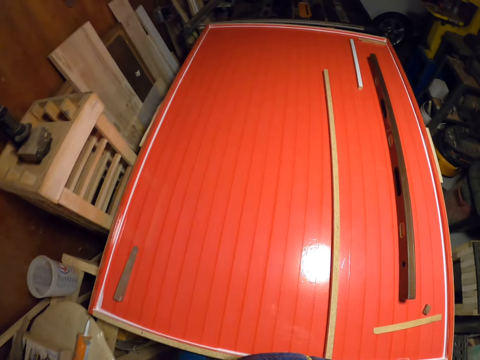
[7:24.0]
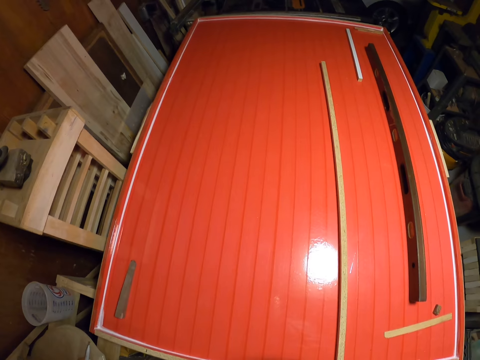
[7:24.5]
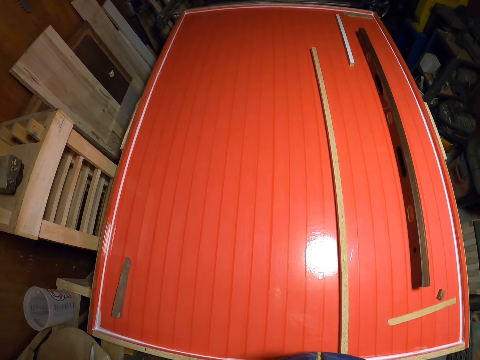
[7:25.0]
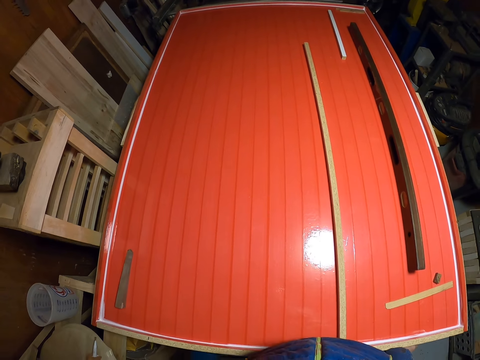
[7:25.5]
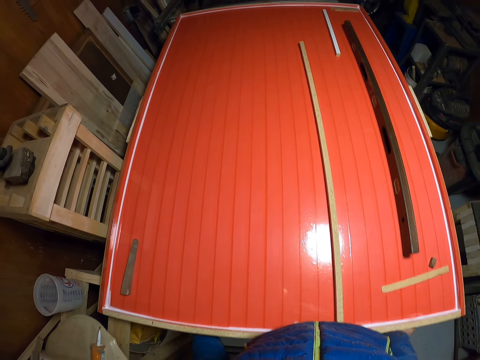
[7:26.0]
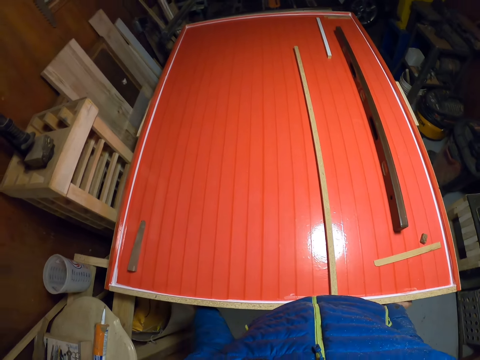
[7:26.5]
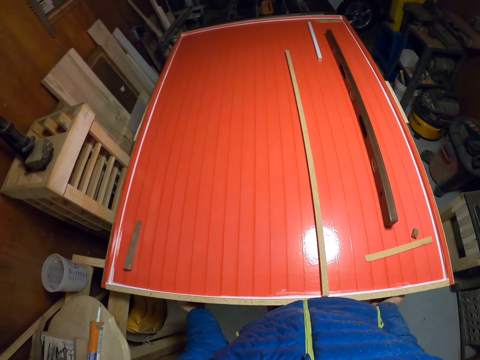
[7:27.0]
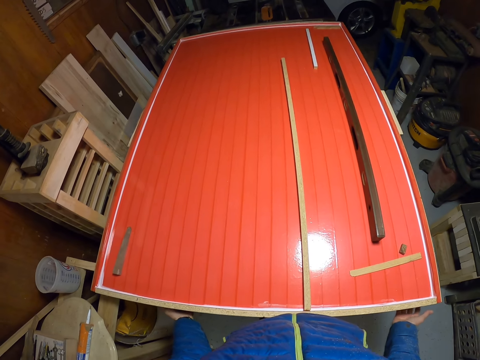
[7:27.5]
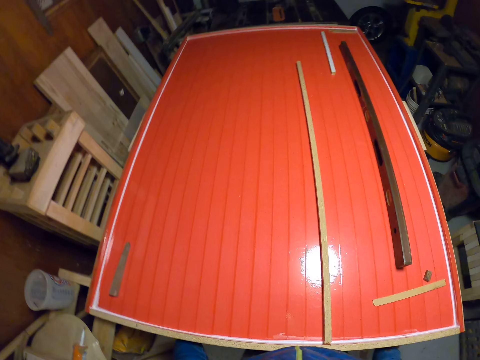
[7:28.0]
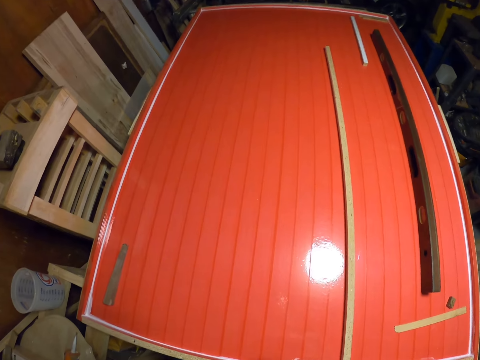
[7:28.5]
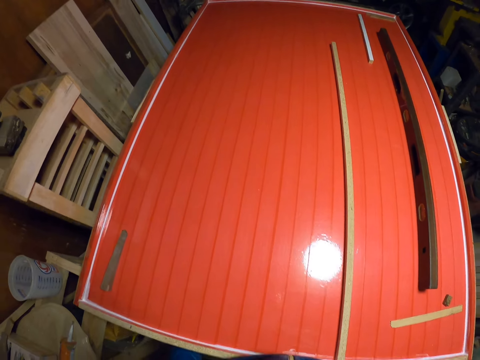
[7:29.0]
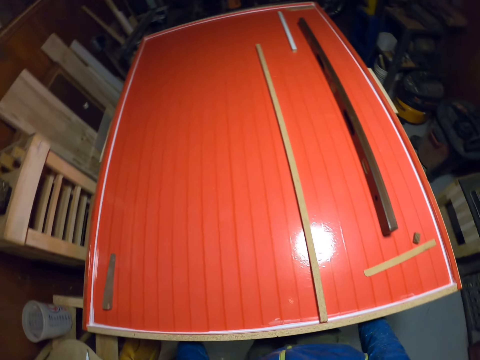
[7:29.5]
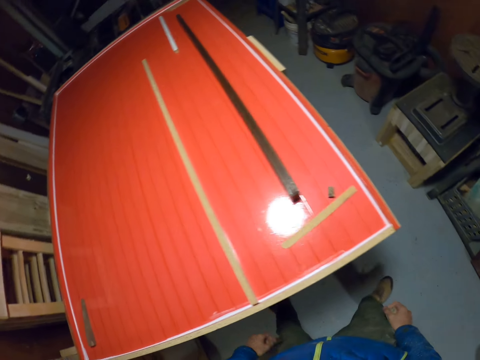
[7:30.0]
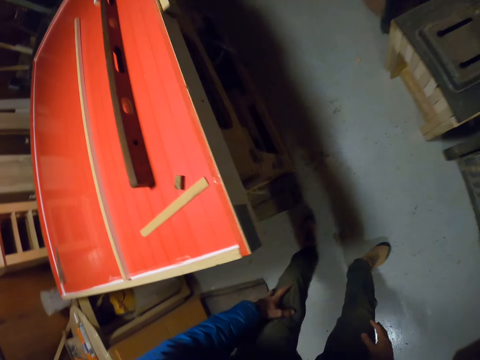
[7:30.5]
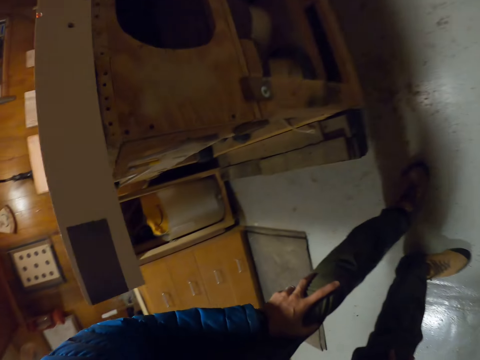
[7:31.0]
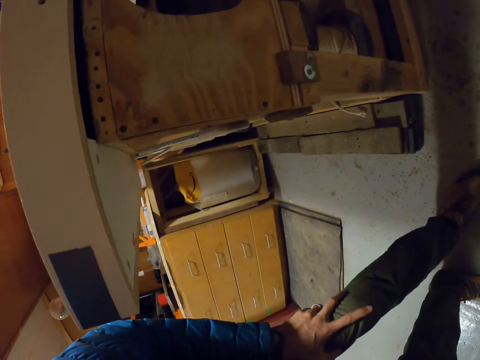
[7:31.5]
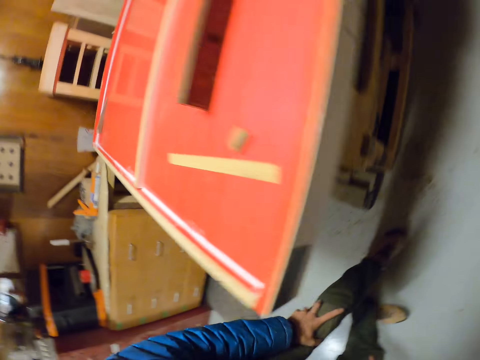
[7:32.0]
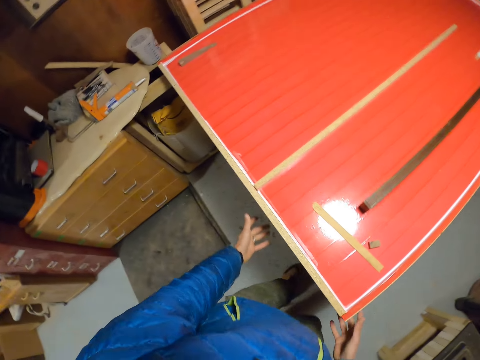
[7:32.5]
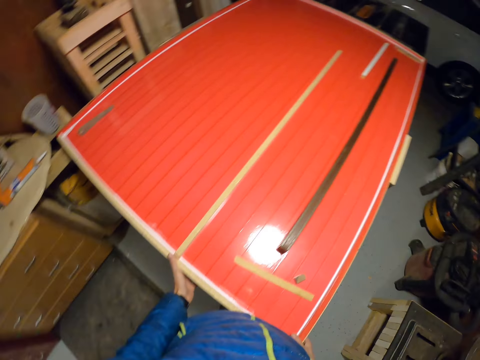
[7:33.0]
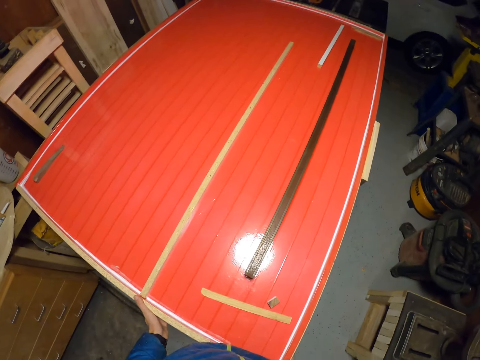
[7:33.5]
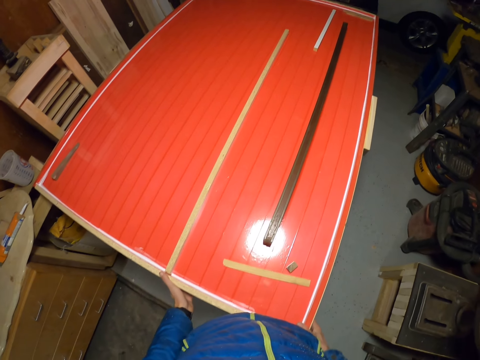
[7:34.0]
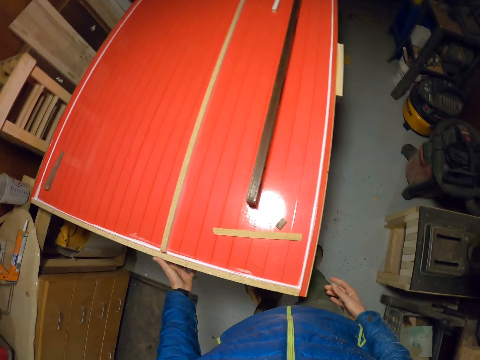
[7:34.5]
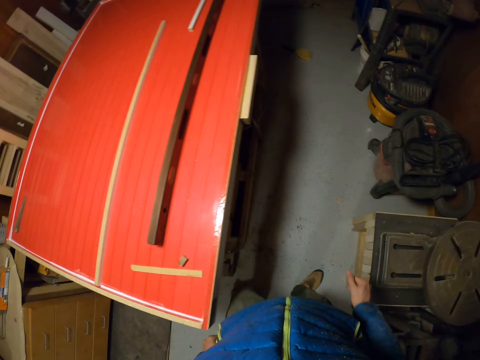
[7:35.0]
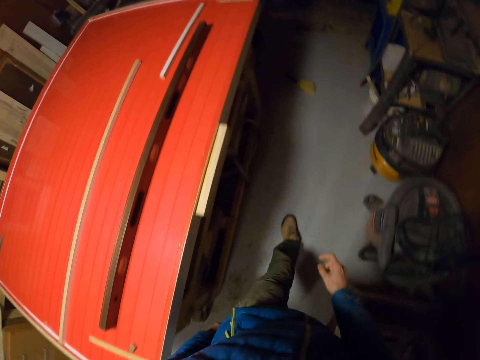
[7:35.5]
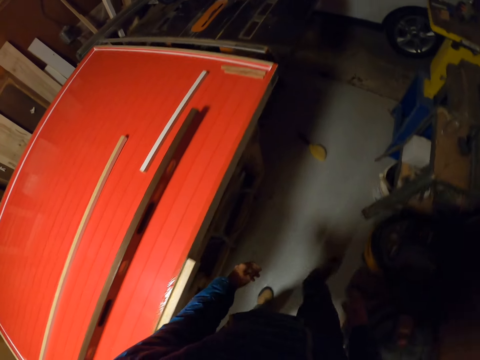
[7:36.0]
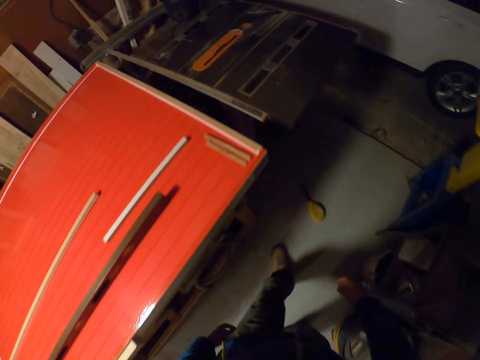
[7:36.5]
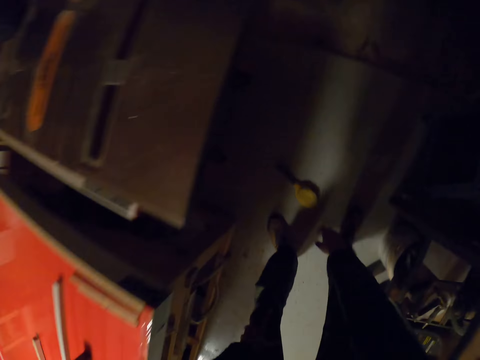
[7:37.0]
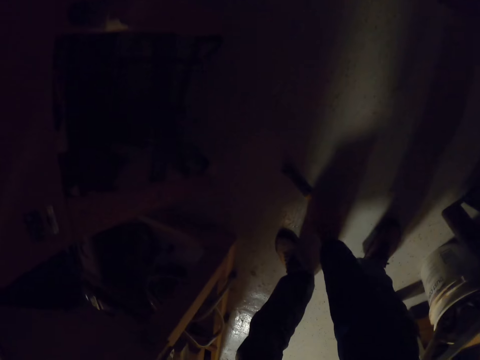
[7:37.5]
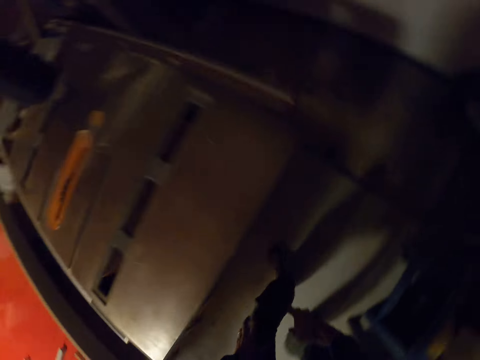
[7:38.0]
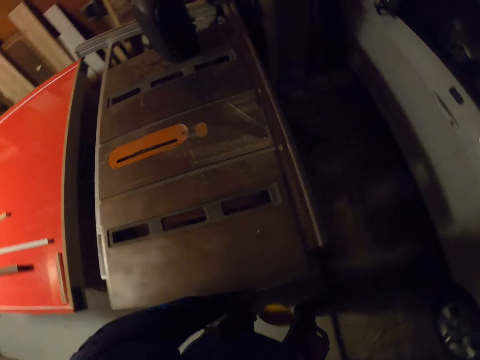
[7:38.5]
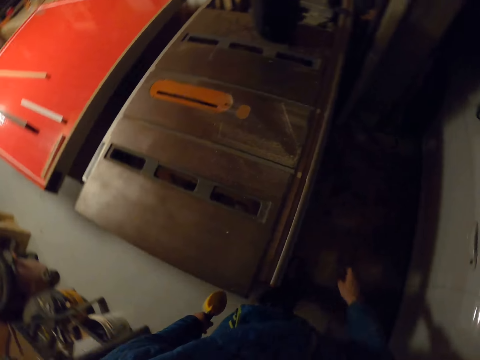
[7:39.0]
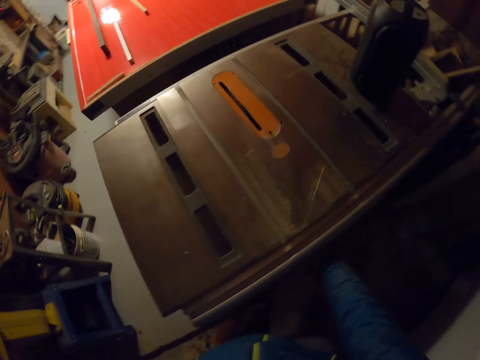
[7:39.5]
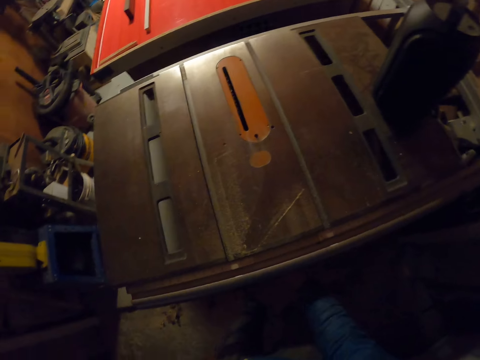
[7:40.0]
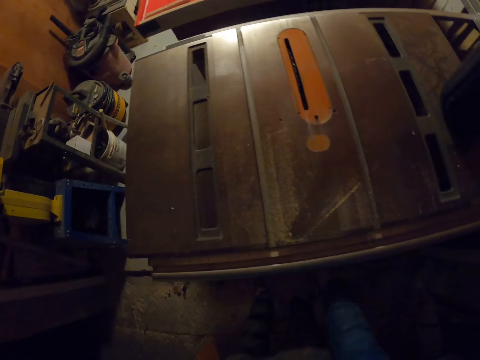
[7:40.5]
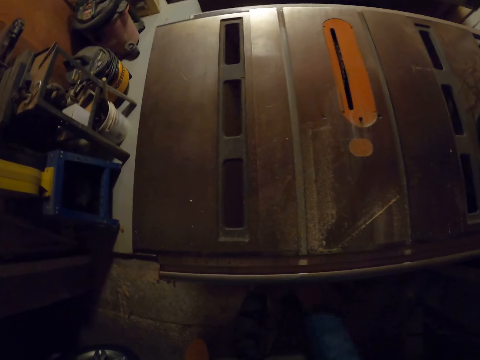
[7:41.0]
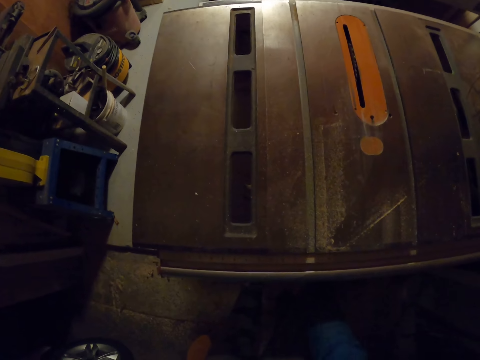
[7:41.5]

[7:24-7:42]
The camera wearer pushes the table. He checks under the slab of wood. He adjusts the slab of wood on top of the table with his hands. He pushes the table and walks around the room. He picks up a duster with his right hand. He turns the blade lift handle of the table saw with his right hand and turns off the saw machine.

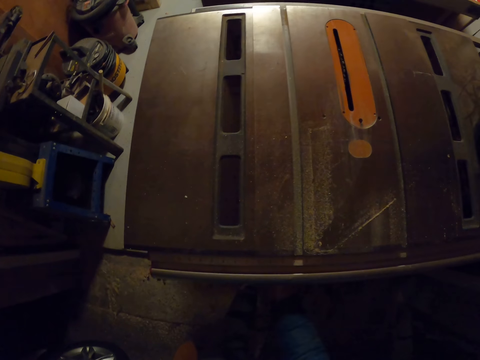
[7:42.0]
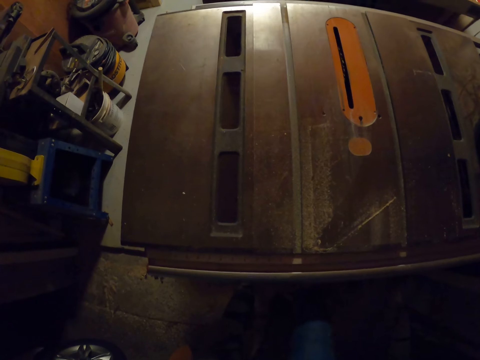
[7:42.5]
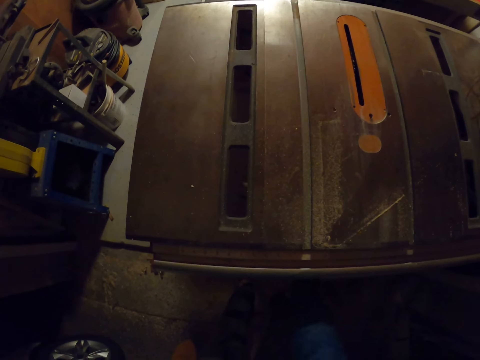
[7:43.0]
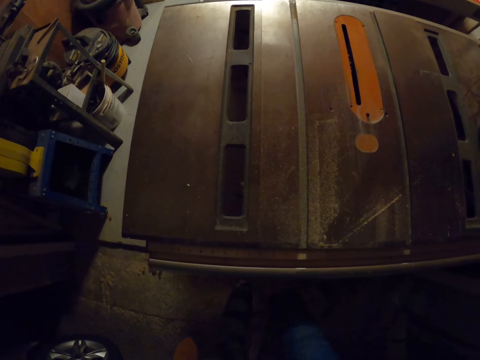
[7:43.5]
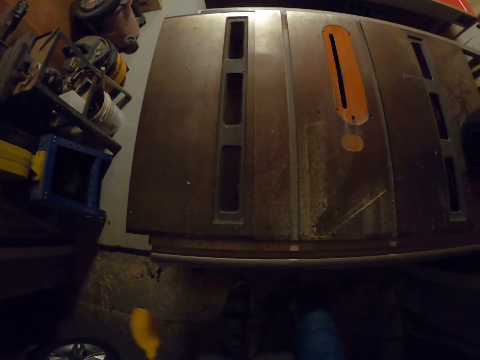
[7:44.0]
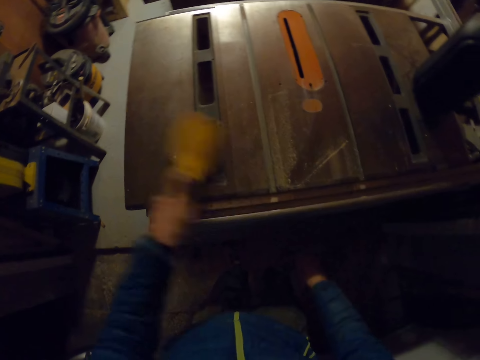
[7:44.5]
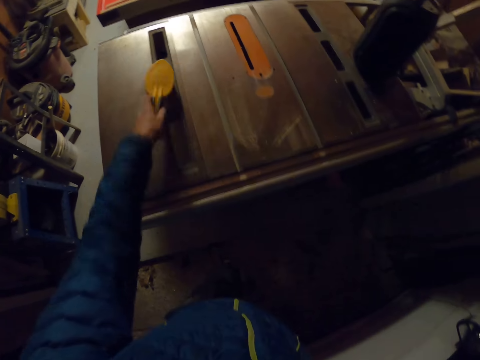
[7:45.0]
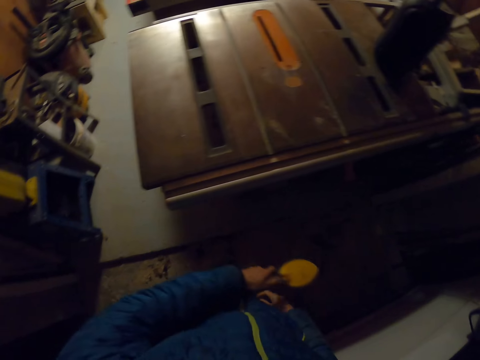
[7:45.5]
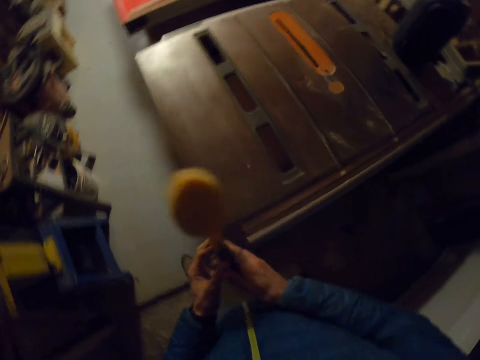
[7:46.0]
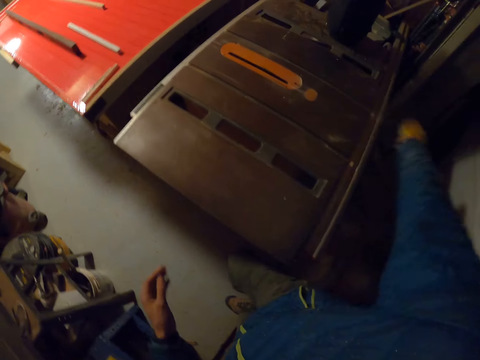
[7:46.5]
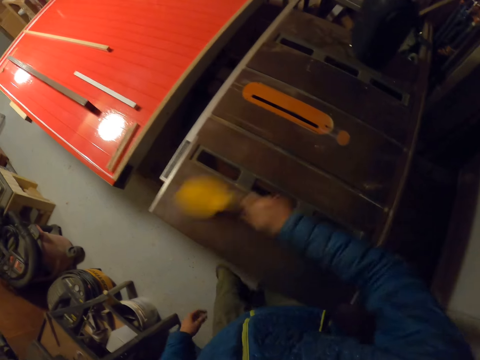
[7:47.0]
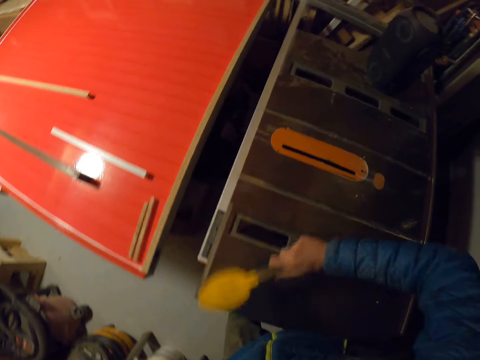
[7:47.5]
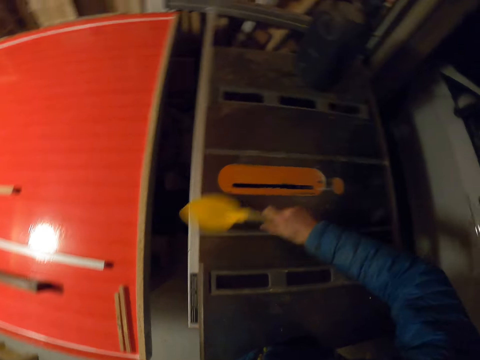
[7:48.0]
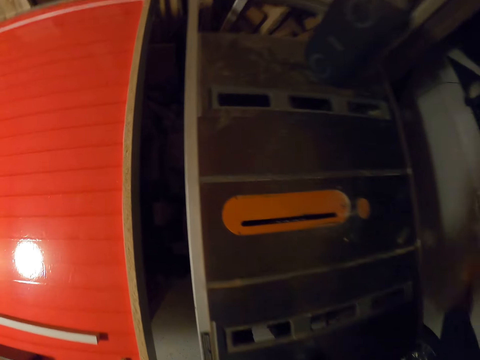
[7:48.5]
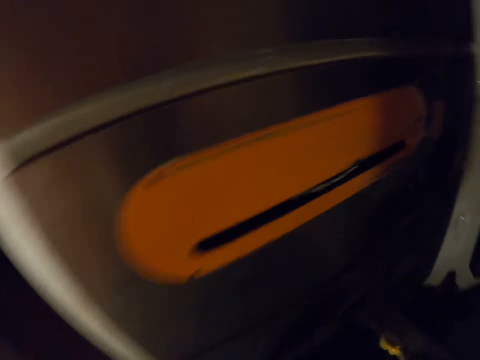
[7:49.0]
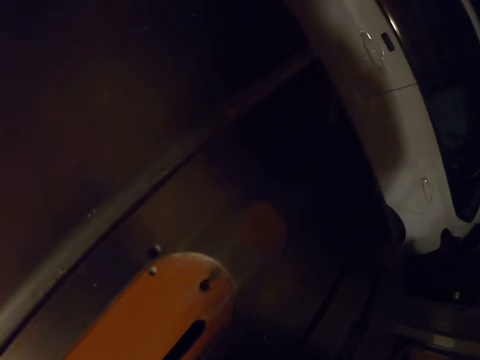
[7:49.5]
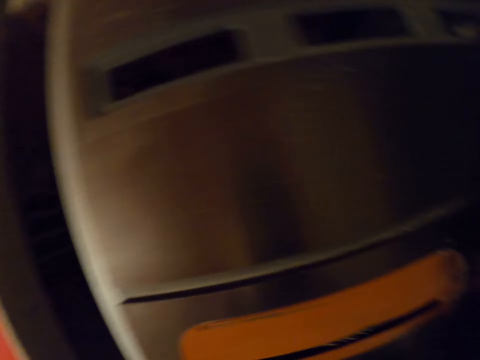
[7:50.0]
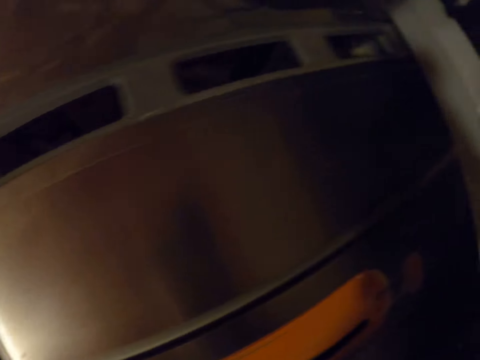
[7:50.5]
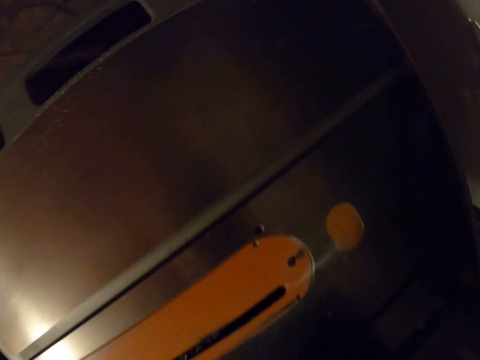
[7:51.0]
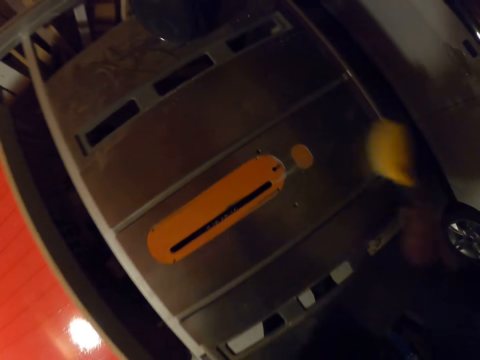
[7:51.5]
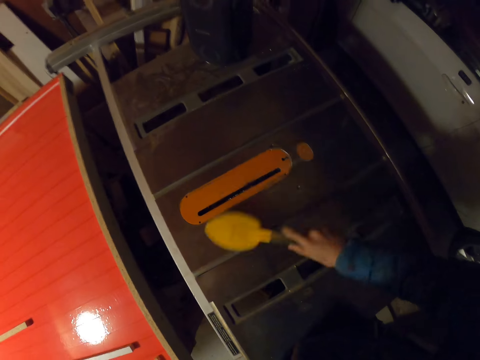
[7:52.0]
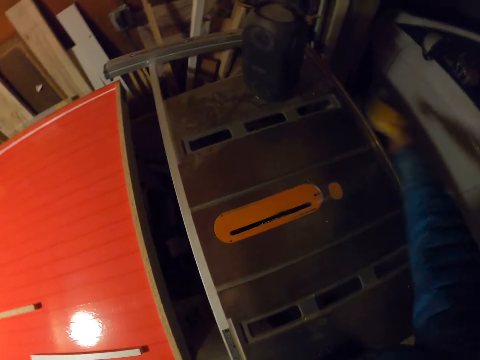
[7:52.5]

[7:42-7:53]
The camera wearer cleans the top of the table saw with the duster.
